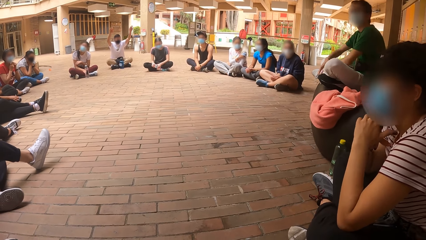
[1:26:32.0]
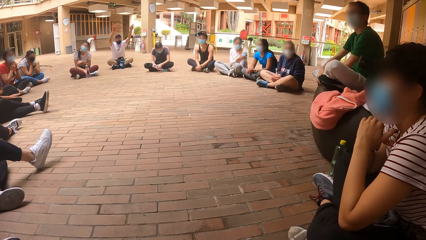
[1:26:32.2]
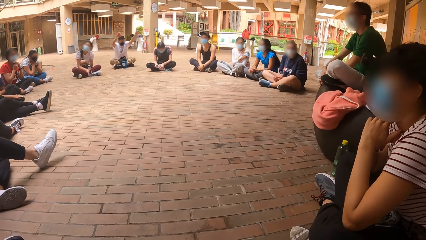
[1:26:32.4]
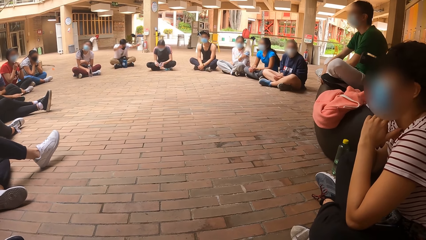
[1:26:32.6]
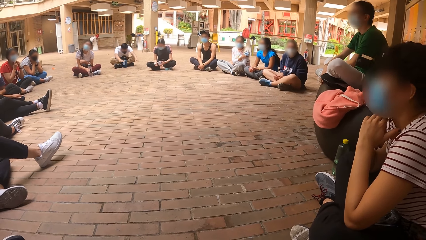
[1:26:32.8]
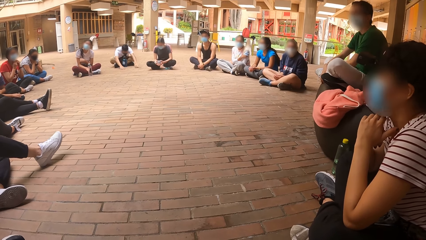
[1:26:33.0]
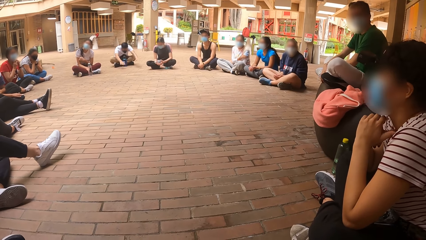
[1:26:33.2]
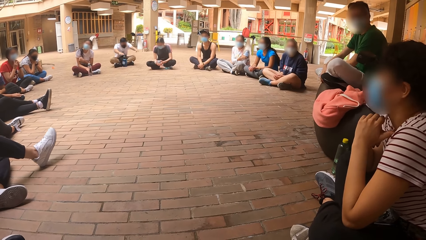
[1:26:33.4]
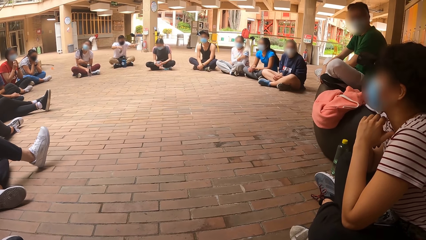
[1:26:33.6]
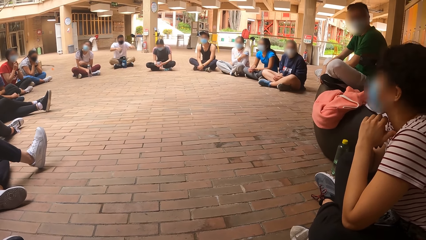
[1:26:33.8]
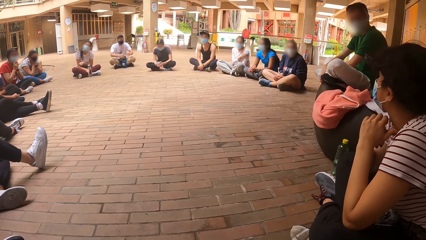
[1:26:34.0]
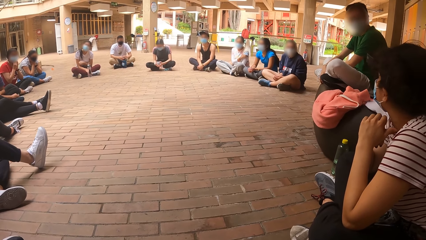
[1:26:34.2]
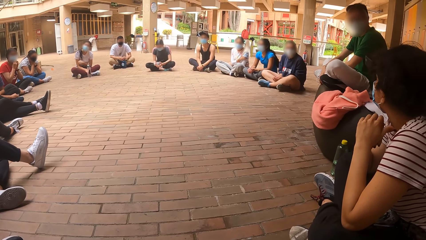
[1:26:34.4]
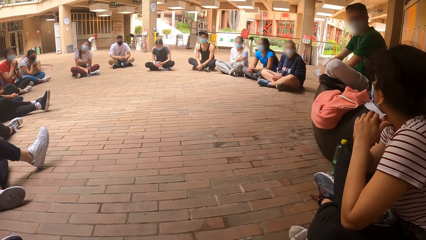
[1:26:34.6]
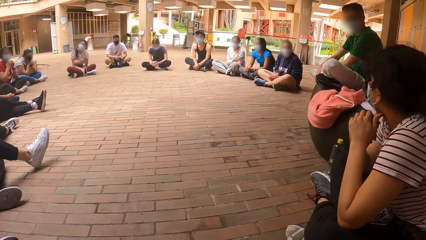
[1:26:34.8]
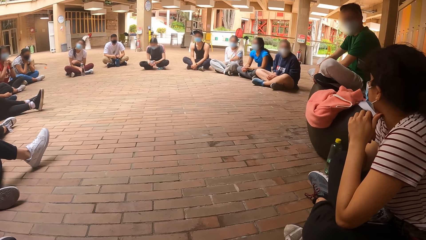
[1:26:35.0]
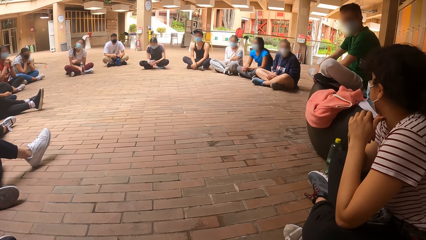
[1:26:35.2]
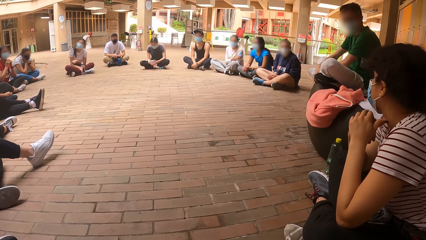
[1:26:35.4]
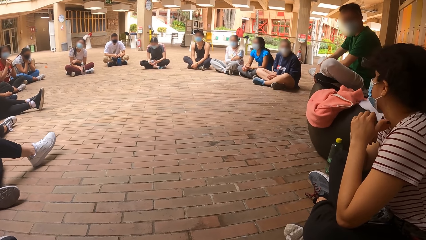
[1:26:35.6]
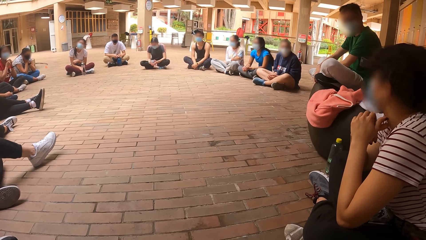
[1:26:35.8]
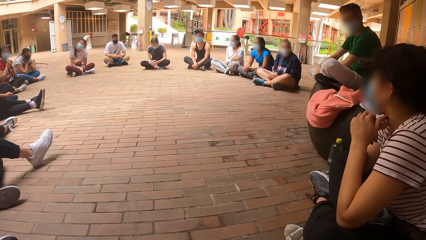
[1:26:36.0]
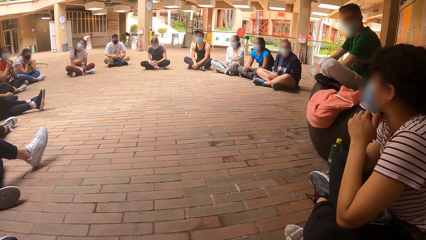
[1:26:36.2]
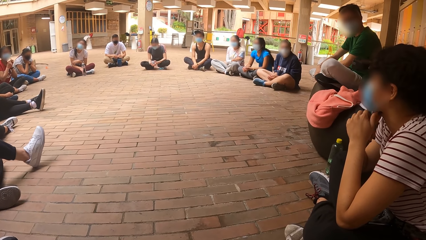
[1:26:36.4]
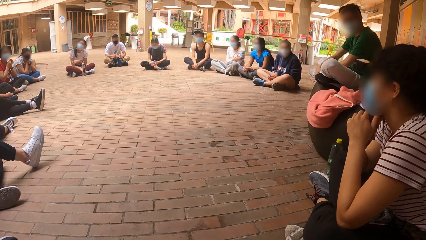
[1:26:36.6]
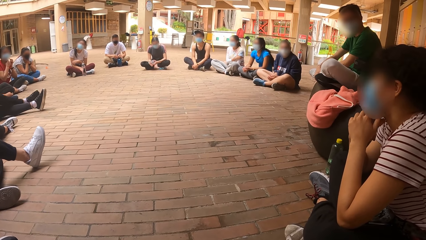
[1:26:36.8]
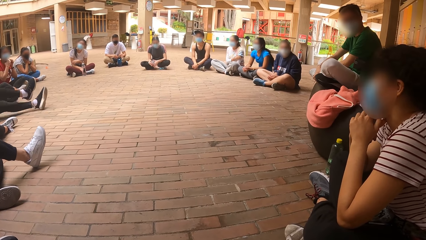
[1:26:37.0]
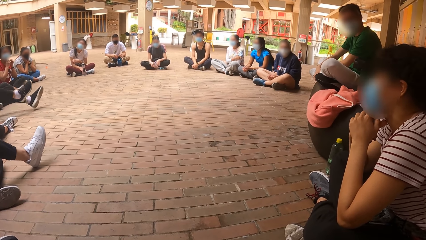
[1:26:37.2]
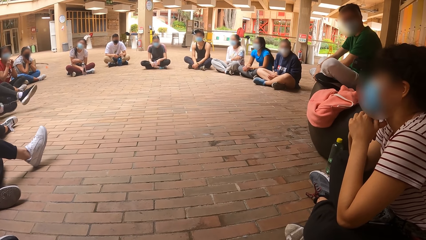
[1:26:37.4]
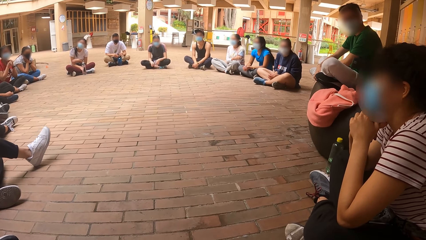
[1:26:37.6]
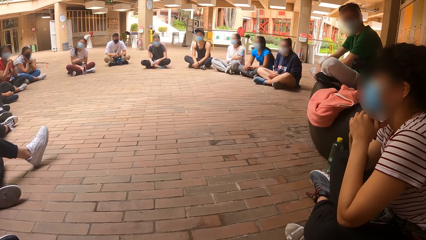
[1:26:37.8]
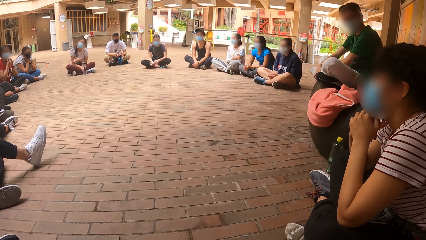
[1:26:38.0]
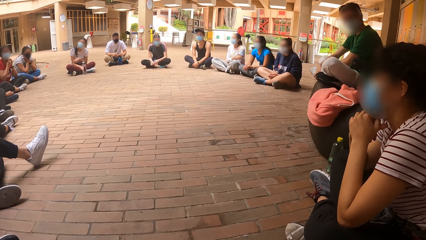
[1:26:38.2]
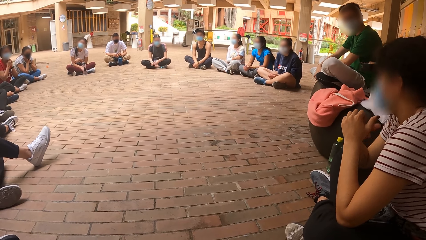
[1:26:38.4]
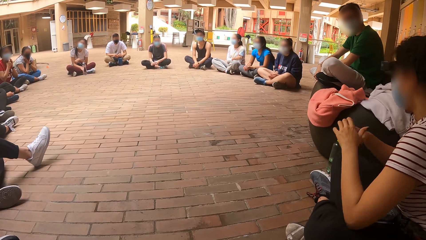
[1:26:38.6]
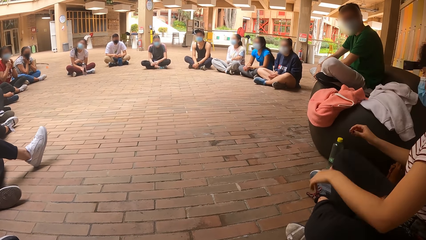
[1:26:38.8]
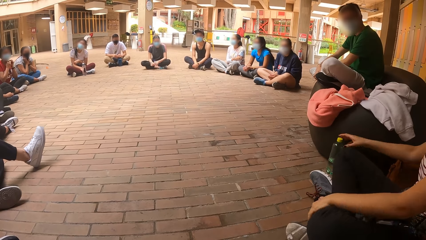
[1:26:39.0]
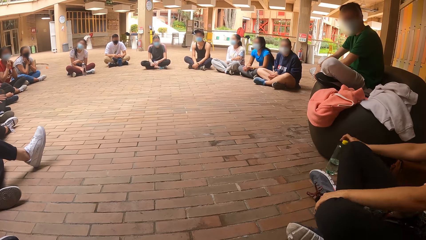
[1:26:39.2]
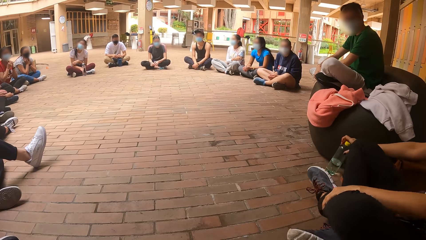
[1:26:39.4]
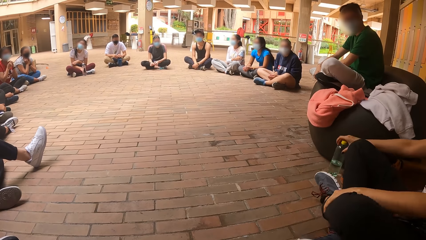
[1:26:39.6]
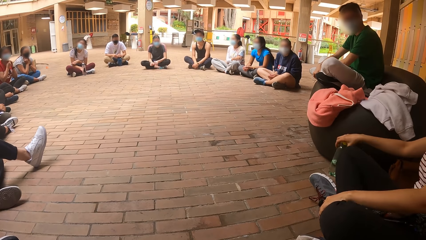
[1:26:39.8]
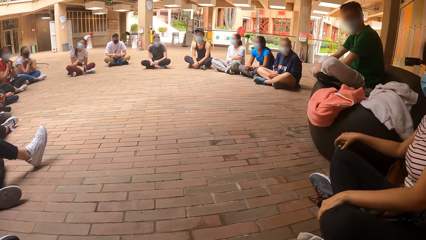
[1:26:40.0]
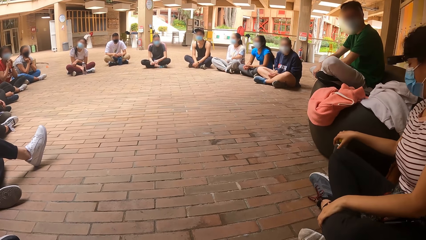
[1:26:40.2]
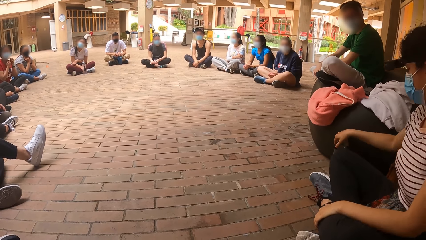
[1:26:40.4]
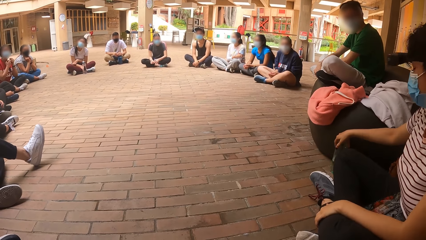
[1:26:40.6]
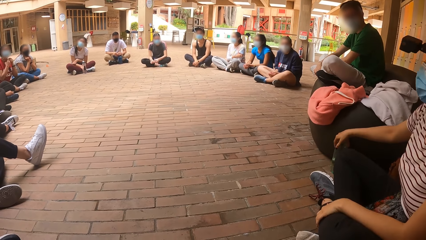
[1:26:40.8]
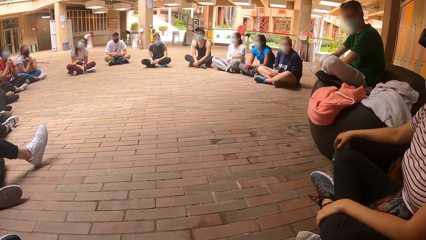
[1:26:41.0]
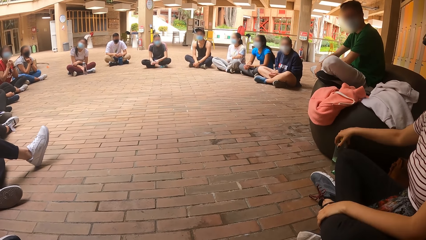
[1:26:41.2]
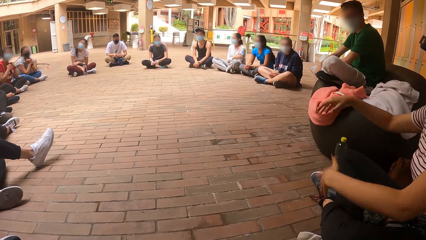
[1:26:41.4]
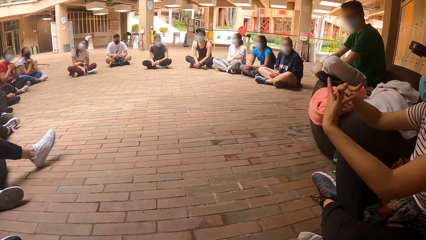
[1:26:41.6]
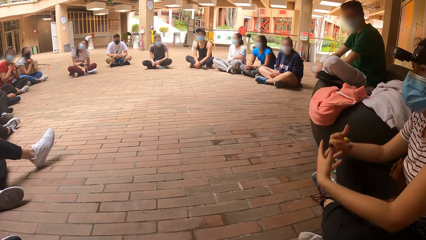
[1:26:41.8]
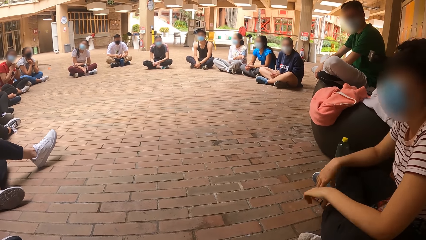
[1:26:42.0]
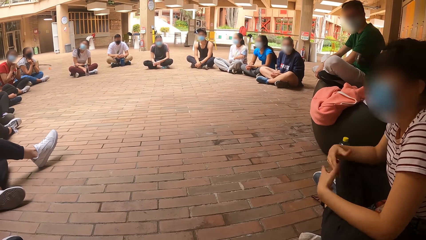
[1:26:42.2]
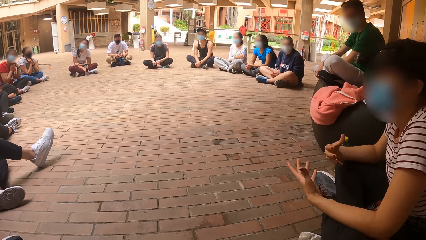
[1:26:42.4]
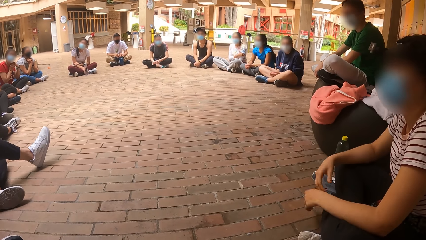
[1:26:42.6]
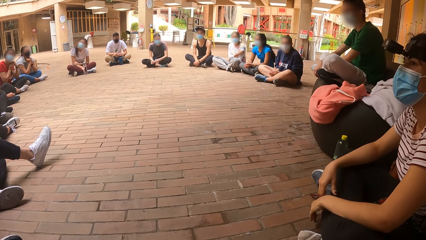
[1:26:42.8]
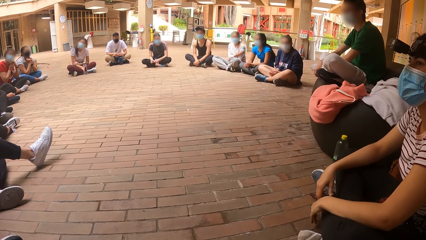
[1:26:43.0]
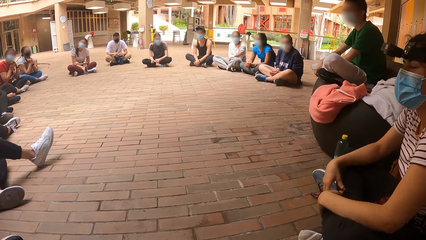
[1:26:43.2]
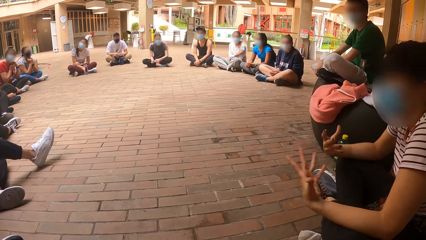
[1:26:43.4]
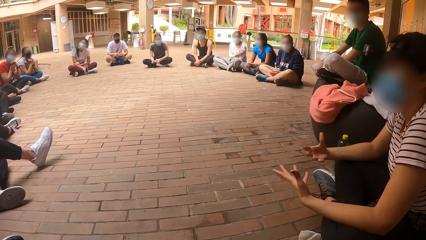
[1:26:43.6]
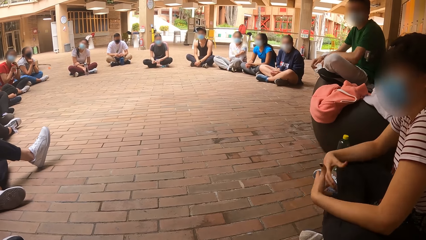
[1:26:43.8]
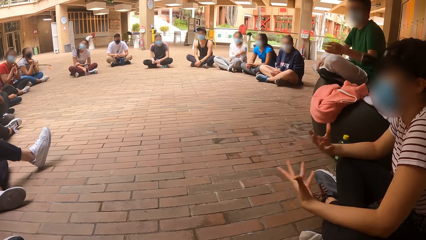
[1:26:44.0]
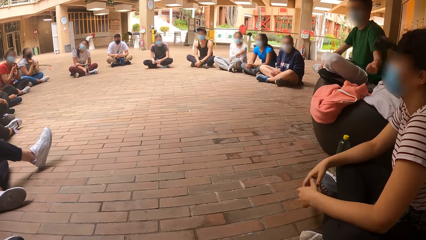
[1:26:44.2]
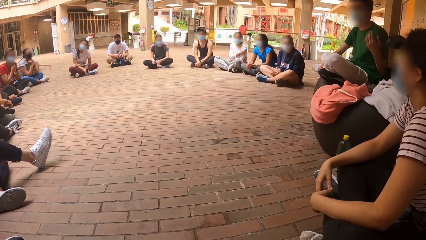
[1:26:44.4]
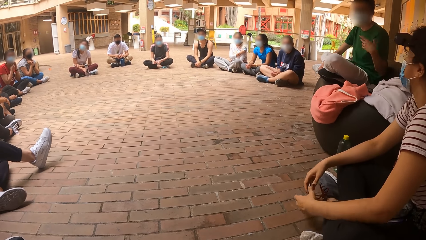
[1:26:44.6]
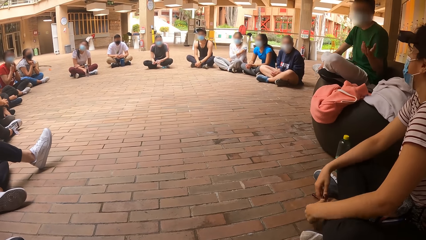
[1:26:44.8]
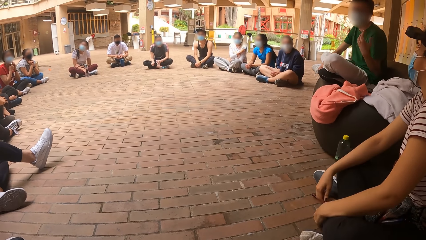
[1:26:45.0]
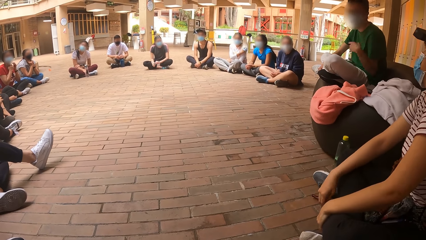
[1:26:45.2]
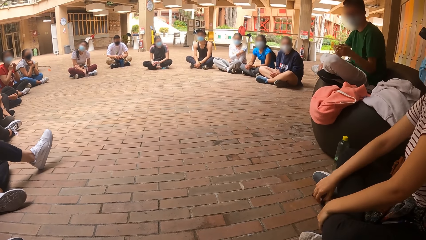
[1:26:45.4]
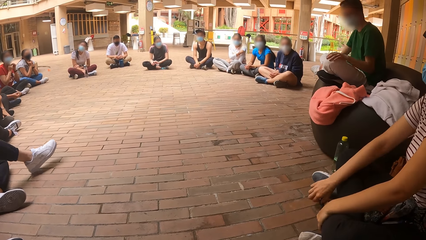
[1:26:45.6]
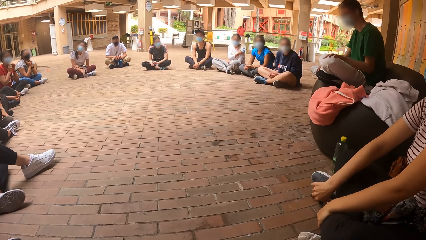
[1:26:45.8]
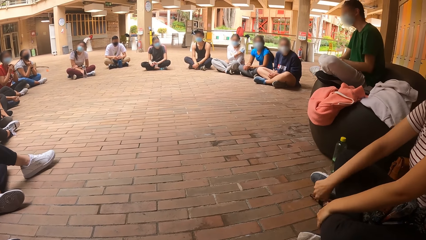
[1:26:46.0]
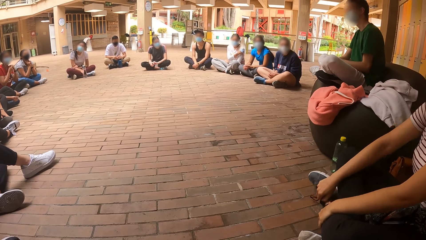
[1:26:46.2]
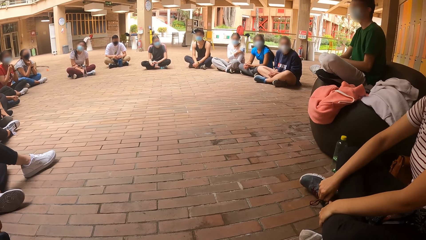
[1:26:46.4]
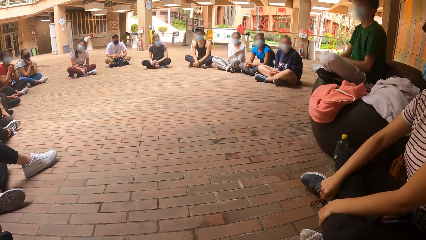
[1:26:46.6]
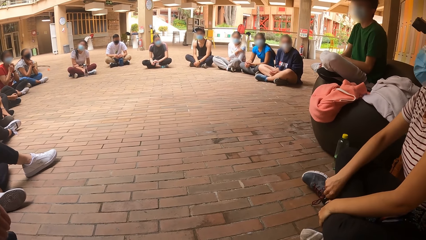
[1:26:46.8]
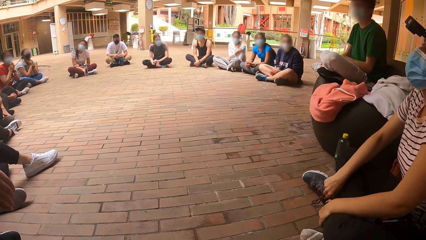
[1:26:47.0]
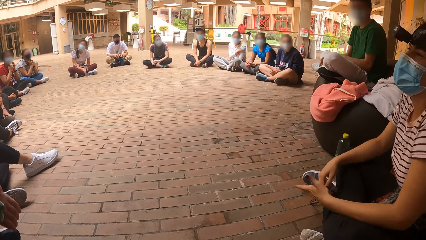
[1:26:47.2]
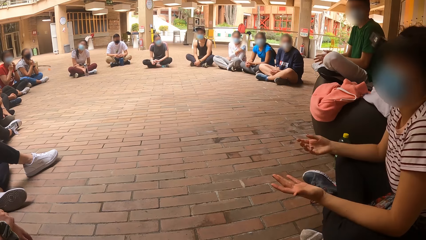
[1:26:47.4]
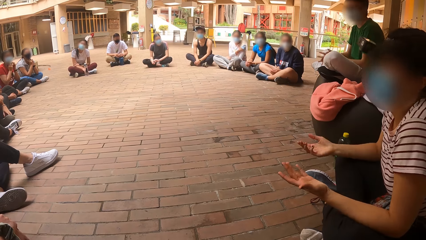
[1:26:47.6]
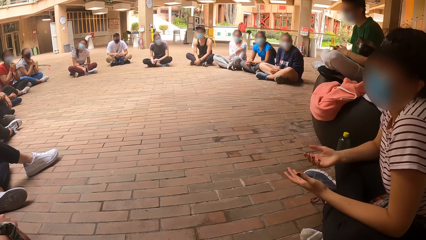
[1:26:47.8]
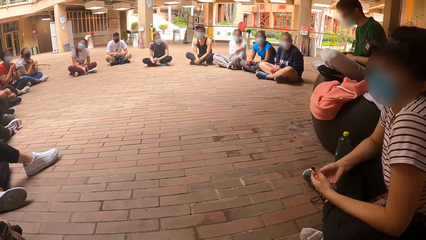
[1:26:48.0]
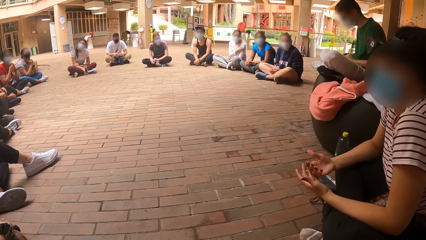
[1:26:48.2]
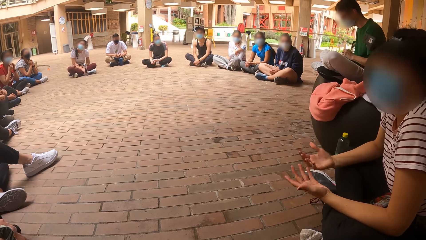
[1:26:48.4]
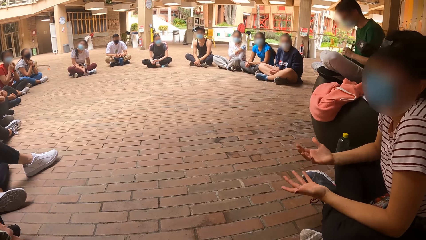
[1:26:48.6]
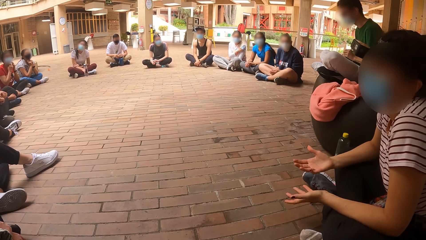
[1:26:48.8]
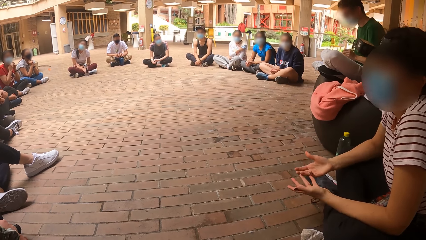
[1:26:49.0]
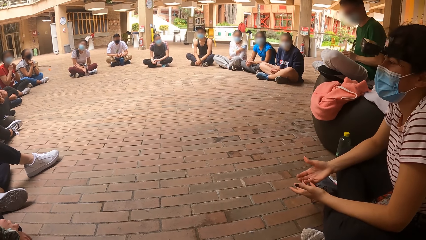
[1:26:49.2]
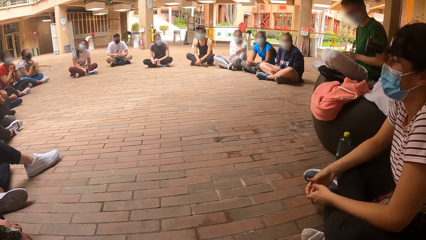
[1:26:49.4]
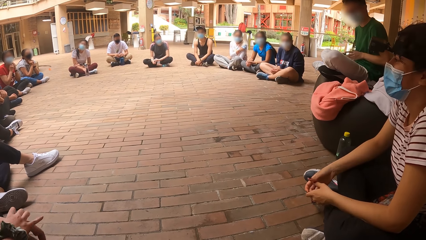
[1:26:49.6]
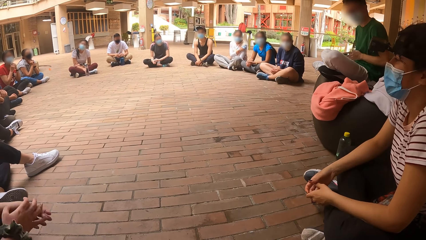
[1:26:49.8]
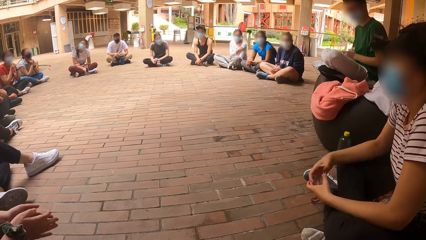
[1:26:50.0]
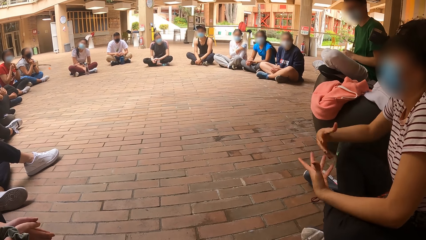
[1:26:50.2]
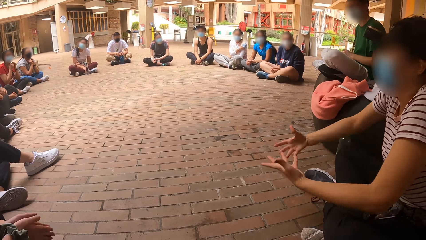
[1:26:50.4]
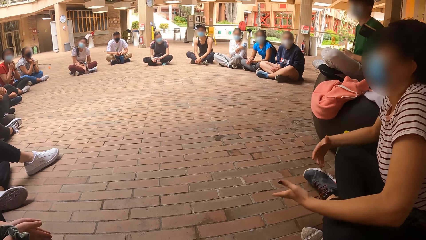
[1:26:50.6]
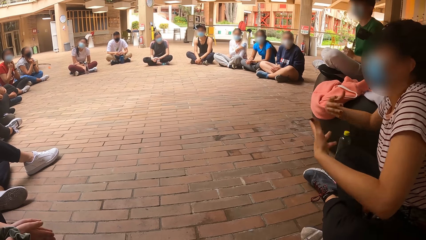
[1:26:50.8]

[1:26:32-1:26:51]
A man lifts hands and bends. A woman moves her legs. Another woman holds a bottled water with her right hand. The other woman moves a bottle on the floor and moves legs on the floor. The other woman interacts with the group of people. She moves hands. Another man interacts with the other woman. A third man moves a hand. The other woman interacts with the group of people. She moves hands.
